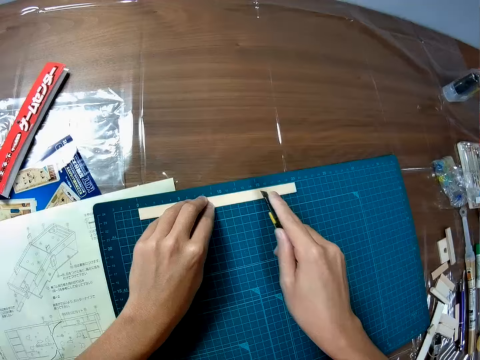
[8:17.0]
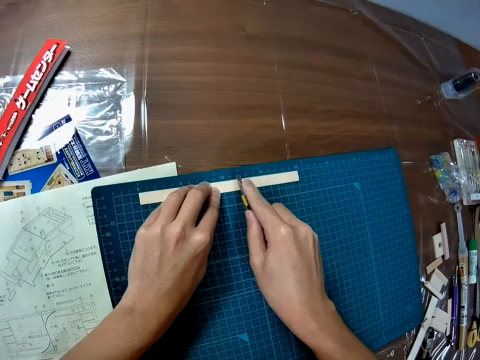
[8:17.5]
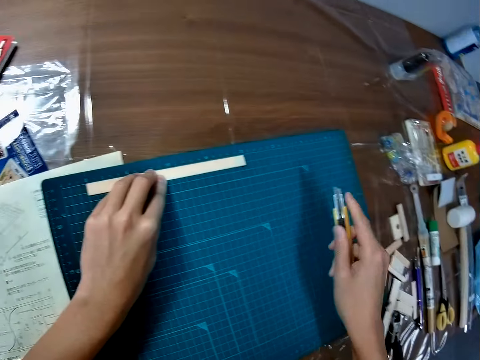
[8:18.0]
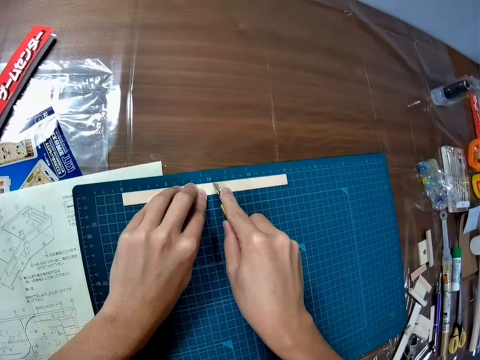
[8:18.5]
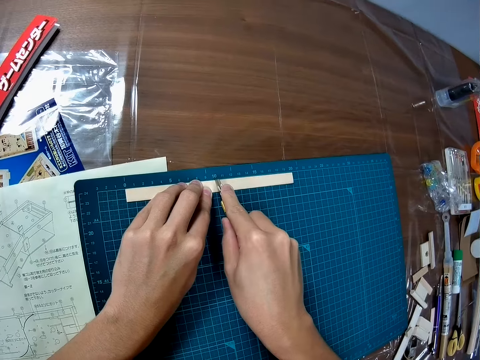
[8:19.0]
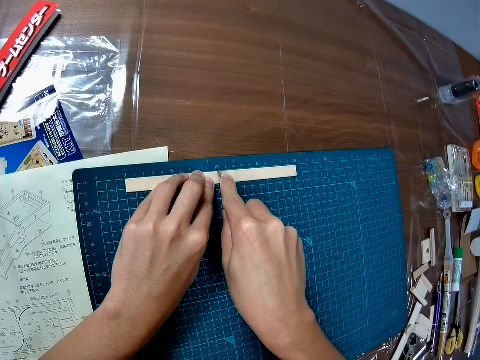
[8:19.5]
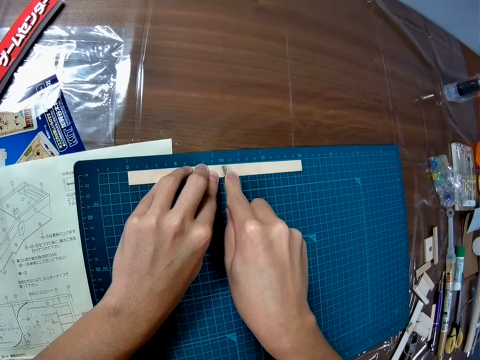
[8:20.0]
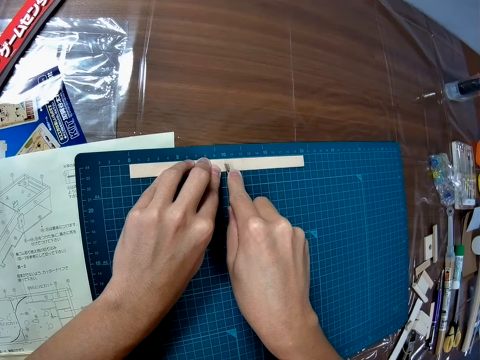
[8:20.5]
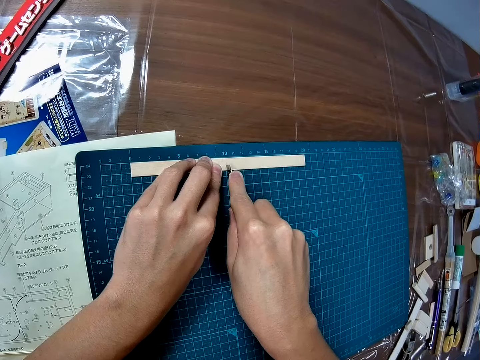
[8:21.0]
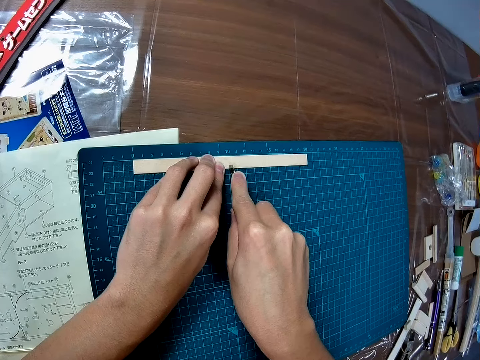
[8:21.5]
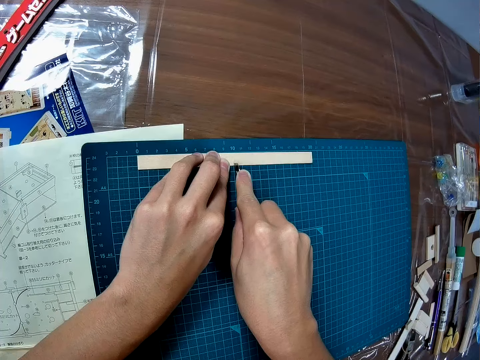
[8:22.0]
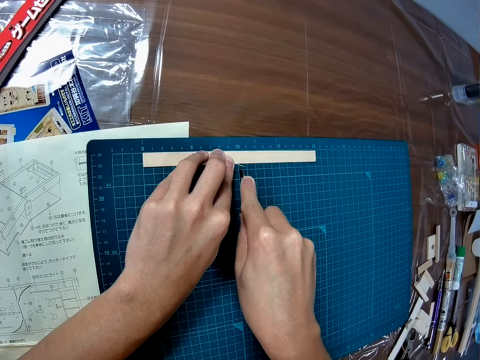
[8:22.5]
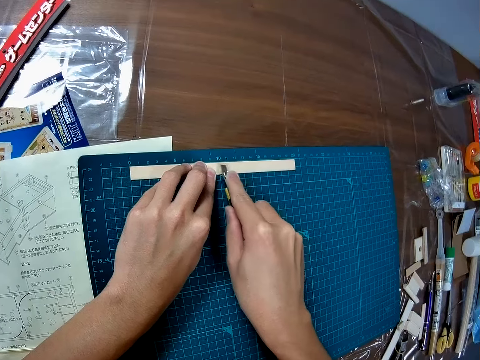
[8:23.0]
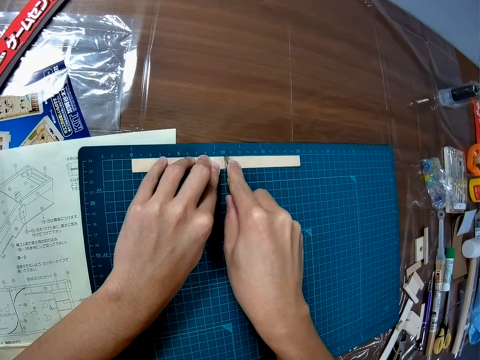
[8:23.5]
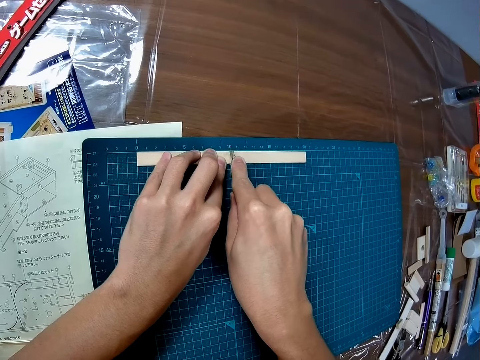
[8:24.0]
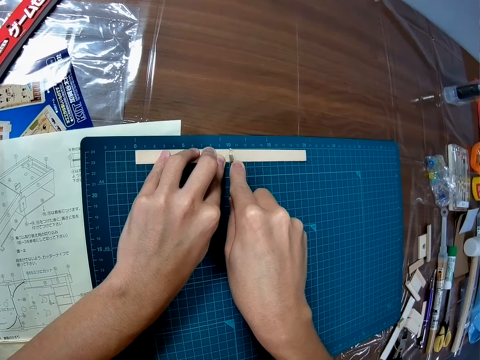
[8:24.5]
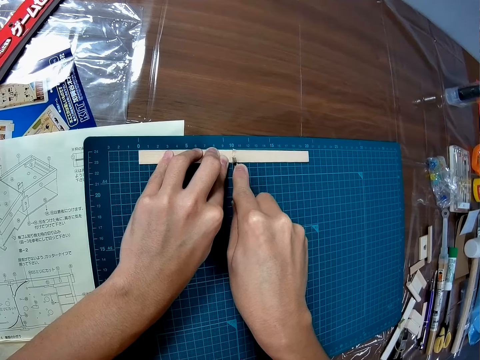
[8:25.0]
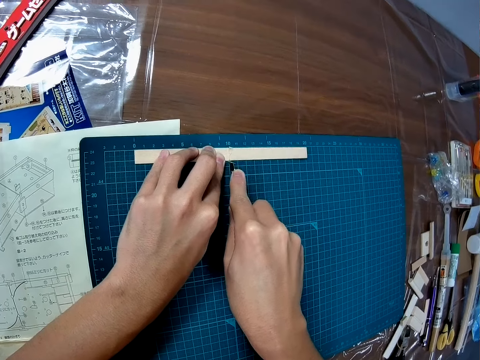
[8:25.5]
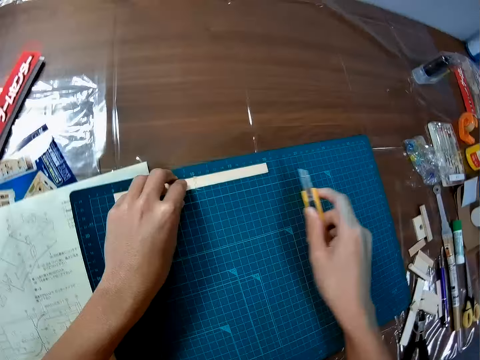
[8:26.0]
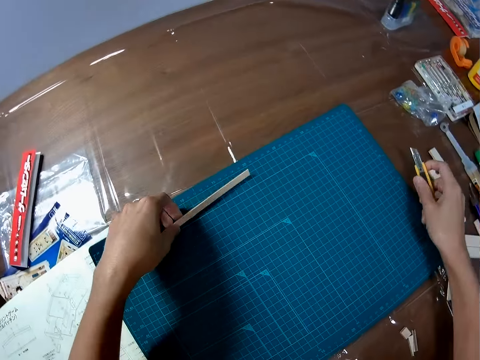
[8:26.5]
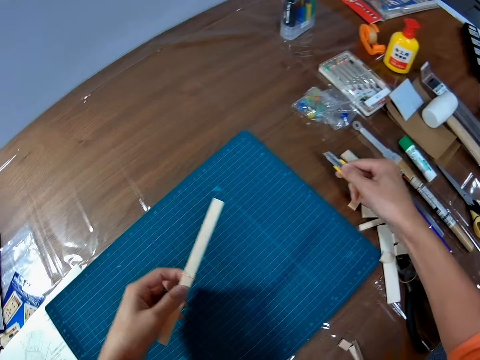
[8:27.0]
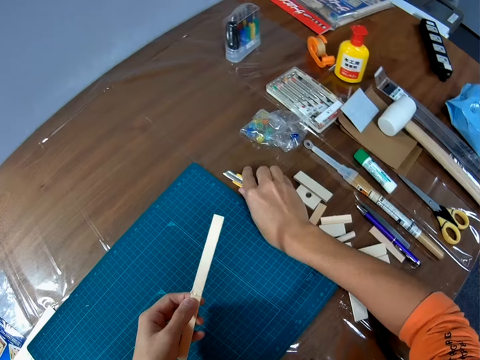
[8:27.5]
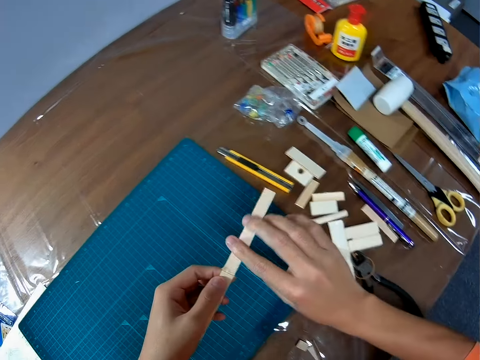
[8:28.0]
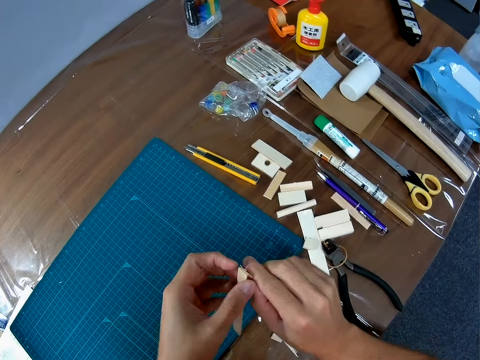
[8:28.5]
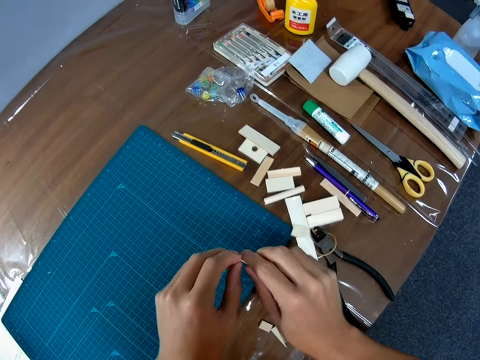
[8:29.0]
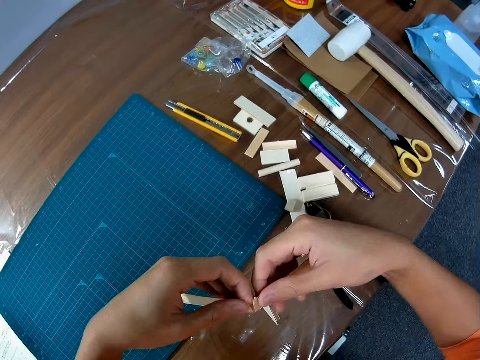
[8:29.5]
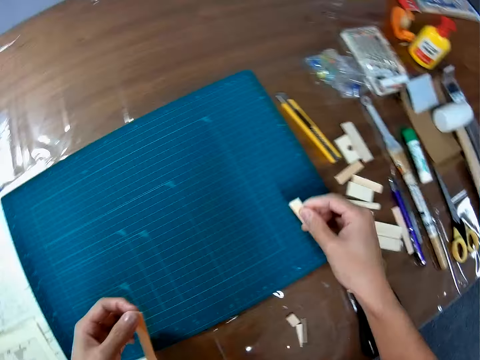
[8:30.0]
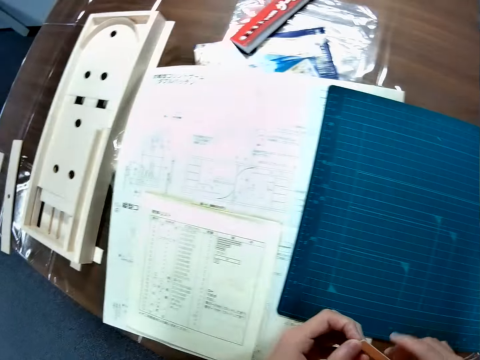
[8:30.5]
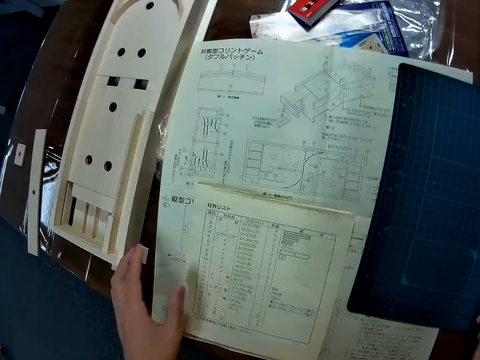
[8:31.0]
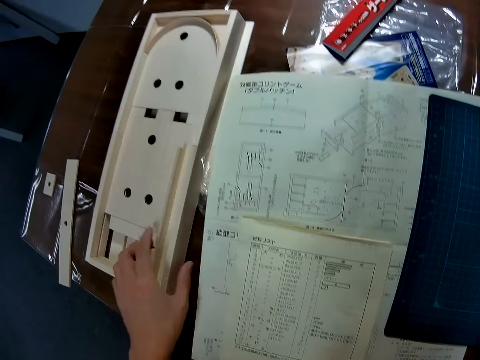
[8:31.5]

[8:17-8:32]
The camera wearer cuts the piece of wood on the cutting sheet with the cutter blade in his right hand. He picks up the piece of wood from the cutting sheet with his left hand. He drops the cutter blade in his right hand on the table. He breaks the piece of wood with both his hands. He drops the piece of wood in his right hand on the cutting sheet. He passes the piece of wood in his left hand to his right hand.

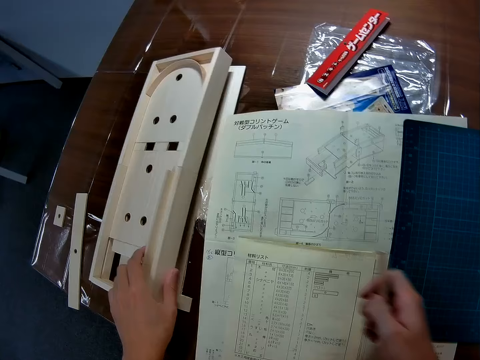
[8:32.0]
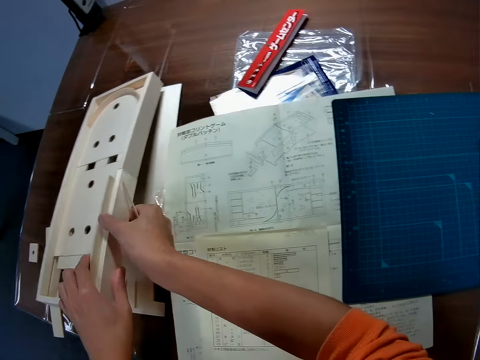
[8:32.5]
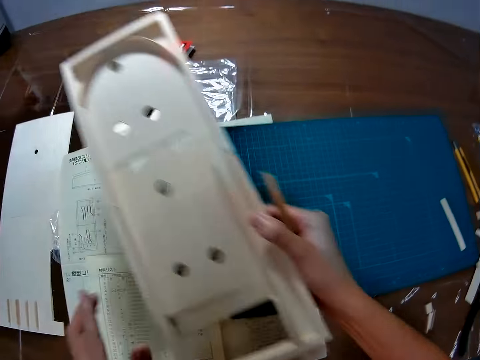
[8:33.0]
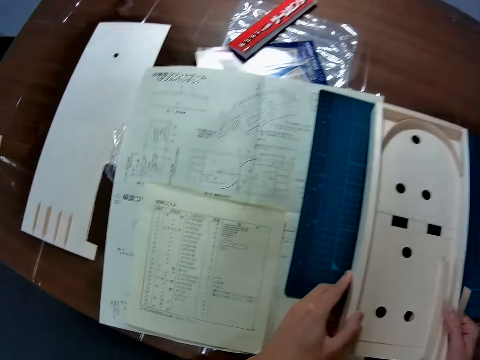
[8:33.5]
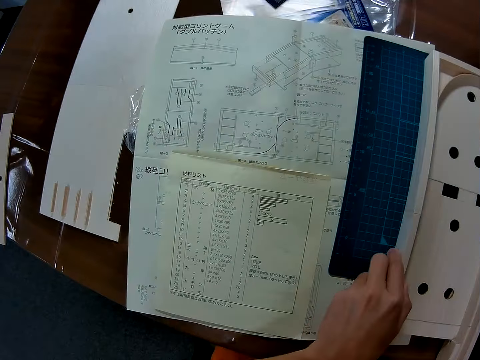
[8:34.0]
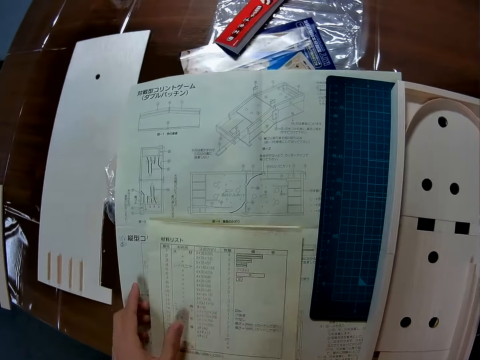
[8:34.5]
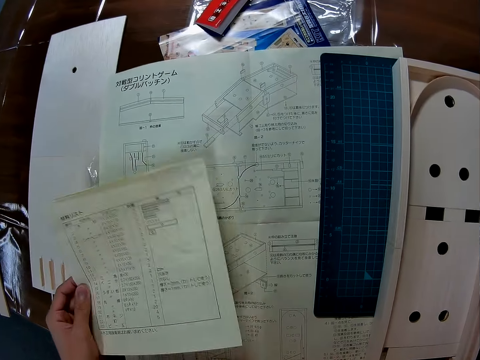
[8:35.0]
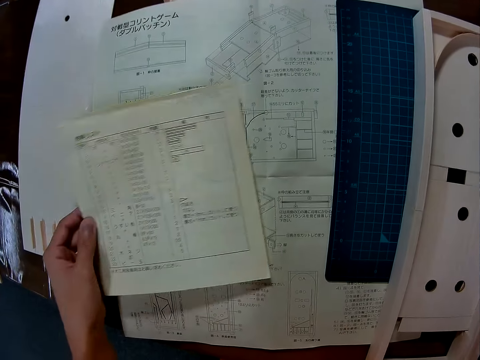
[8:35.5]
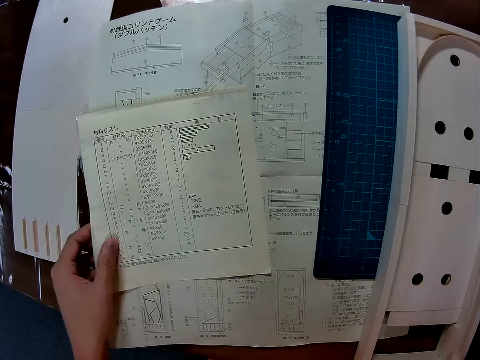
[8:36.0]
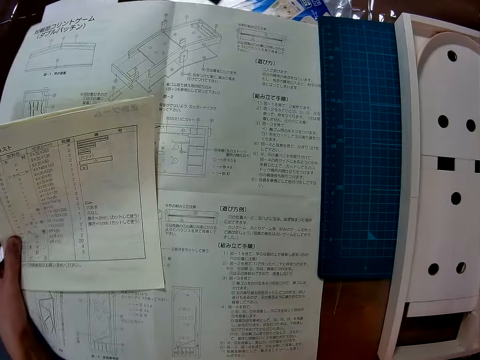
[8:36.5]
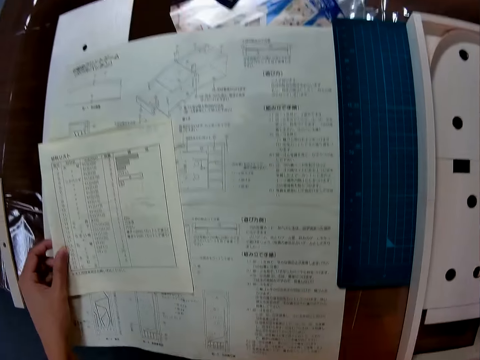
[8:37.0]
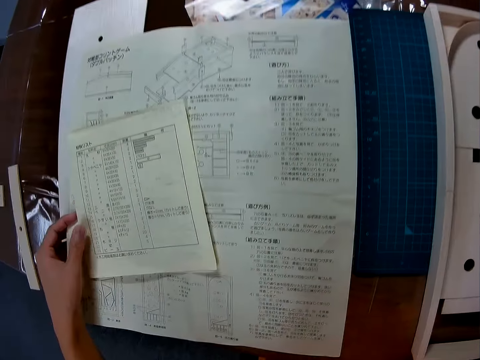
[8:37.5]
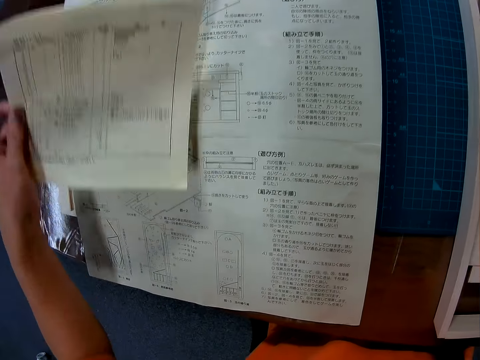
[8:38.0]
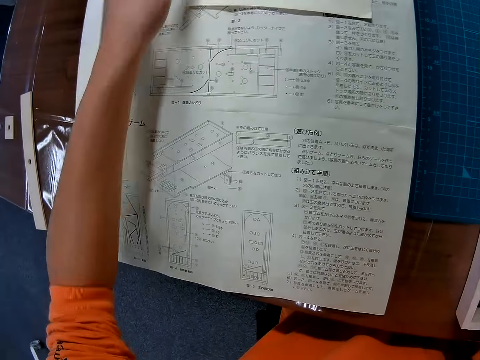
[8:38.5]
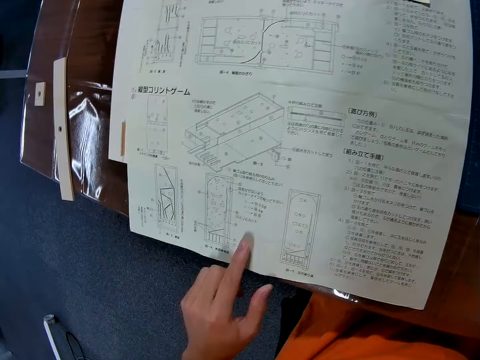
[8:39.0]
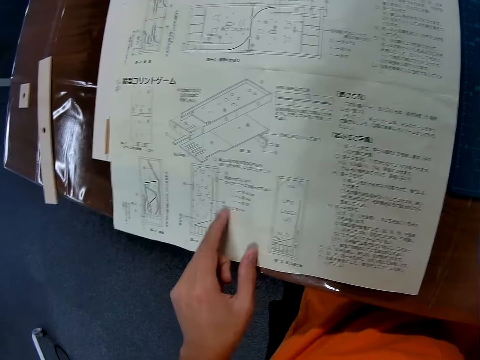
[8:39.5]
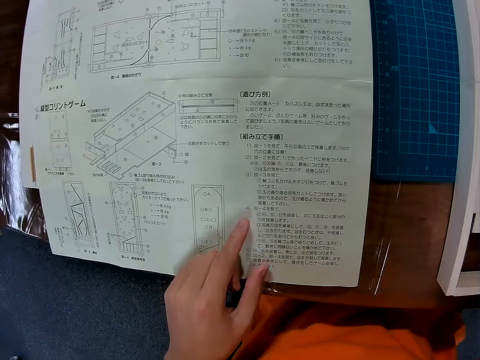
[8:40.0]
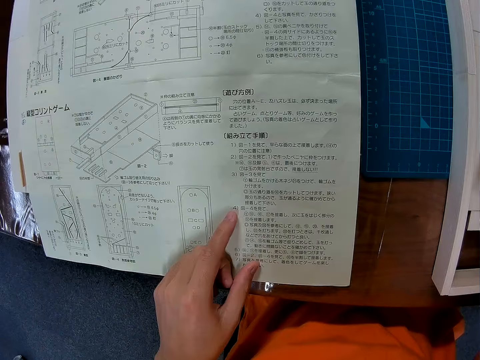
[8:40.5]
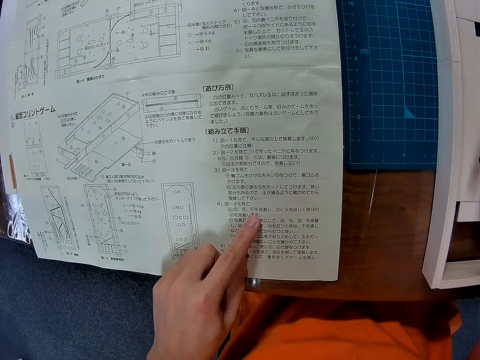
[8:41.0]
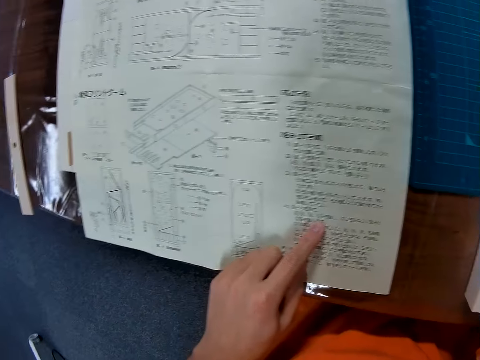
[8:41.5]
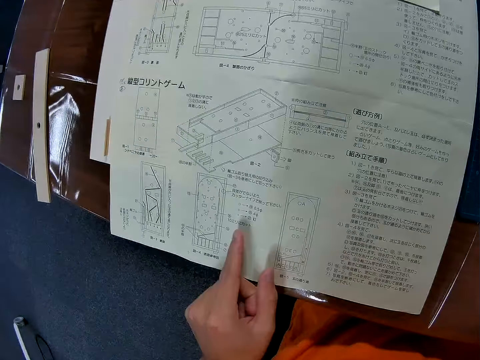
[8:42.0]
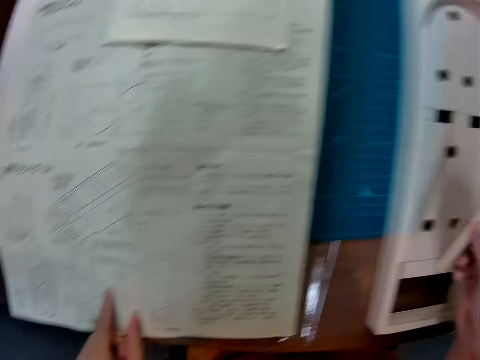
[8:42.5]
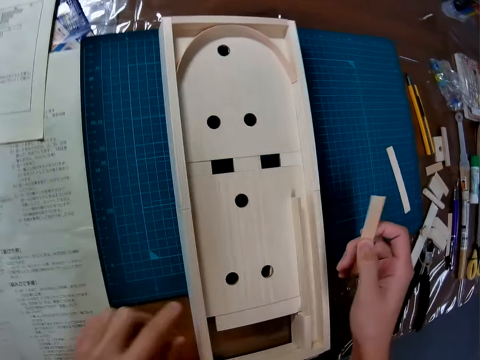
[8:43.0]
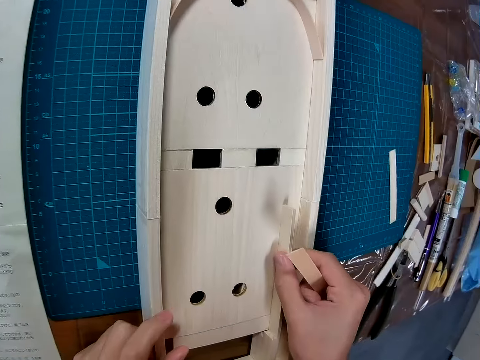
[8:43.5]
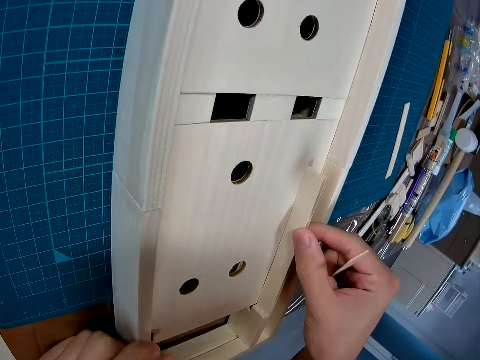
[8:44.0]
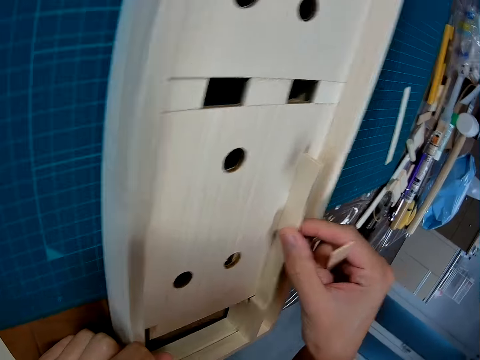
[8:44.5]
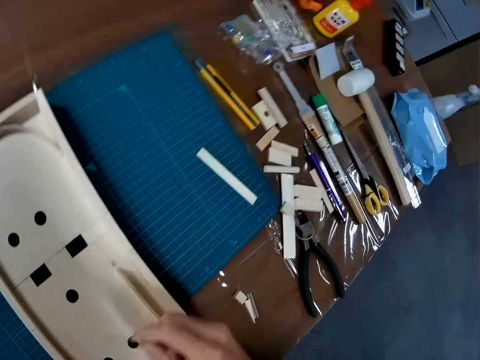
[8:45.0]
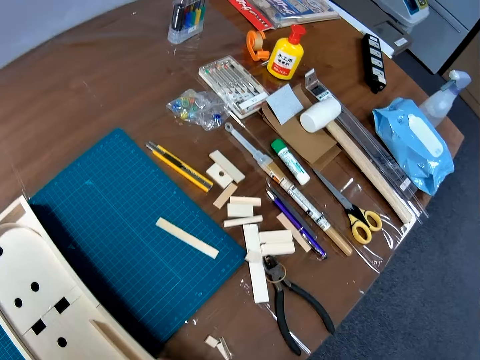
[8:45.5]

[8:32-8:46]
The camera wearer picks up the wooden mechanical model or wooden pinball machine from the table with both his hands. He drops the wooden mechanical model on the table. He moves the paper on the table with his left hand. He moves the blueprint paper on the table with his left hand. He picks up the paper from the table with his left hand. He drops the paper on the table. He stares at the blueprint paper on the table. He holds a piece of wood on the wooden mechanical model with his right hand. He looks at the wooden pinball machine.
